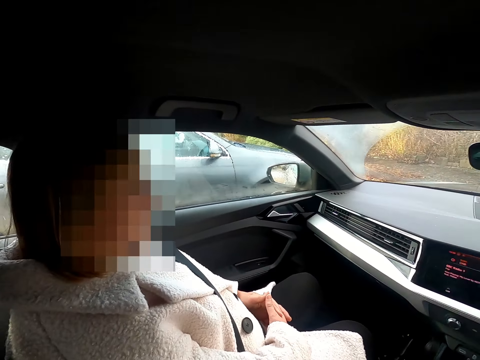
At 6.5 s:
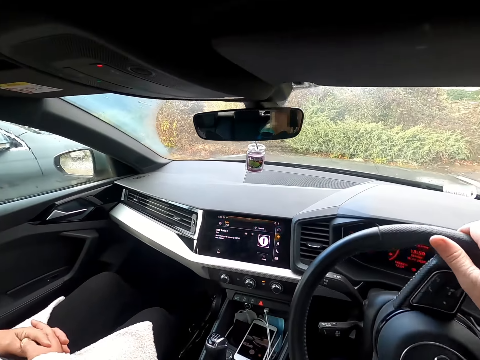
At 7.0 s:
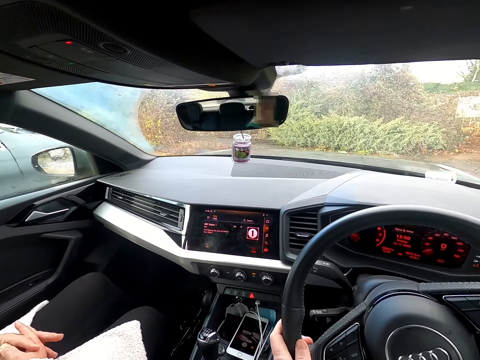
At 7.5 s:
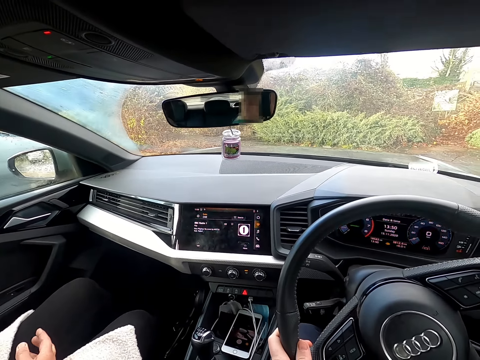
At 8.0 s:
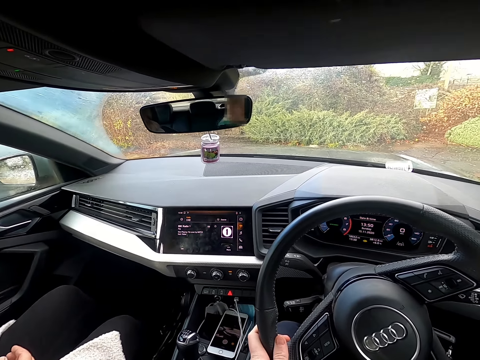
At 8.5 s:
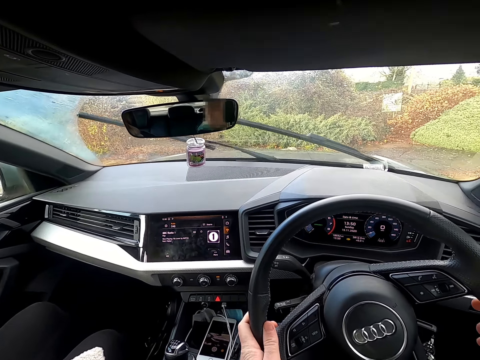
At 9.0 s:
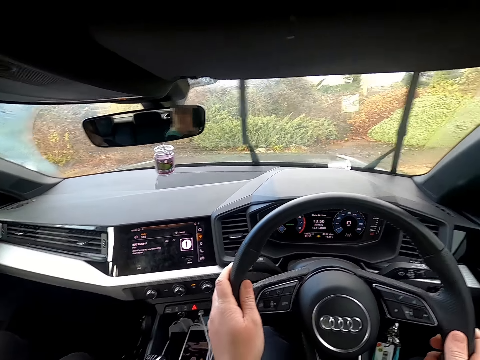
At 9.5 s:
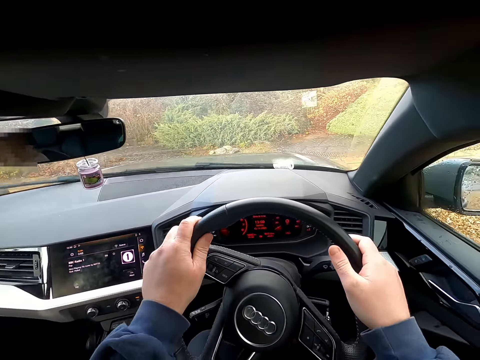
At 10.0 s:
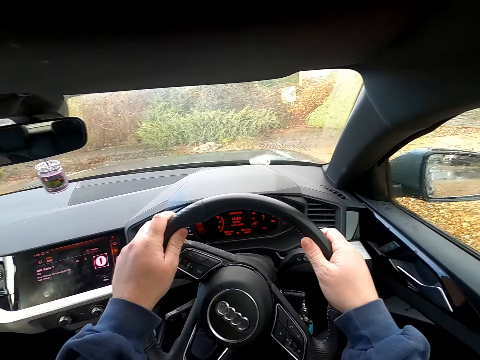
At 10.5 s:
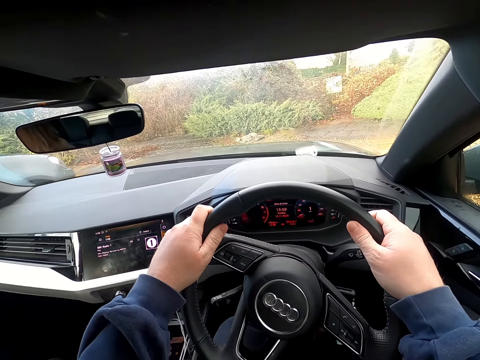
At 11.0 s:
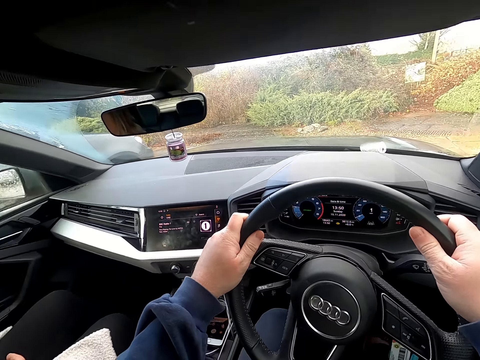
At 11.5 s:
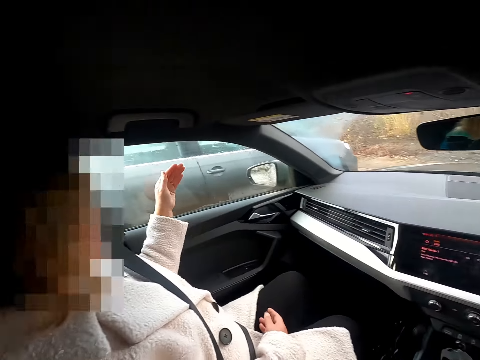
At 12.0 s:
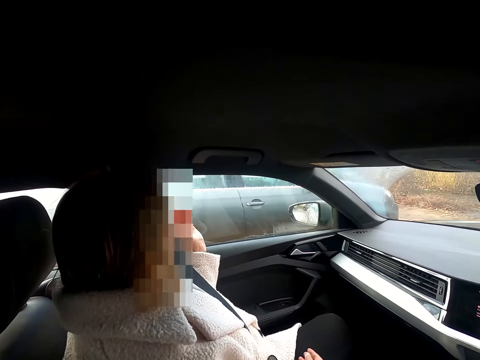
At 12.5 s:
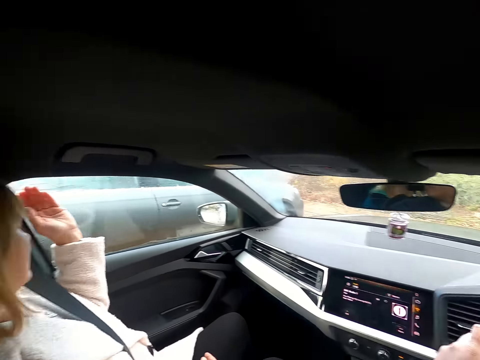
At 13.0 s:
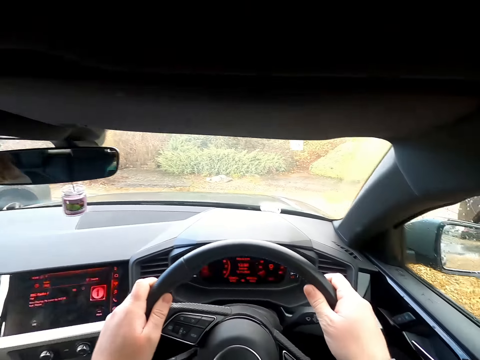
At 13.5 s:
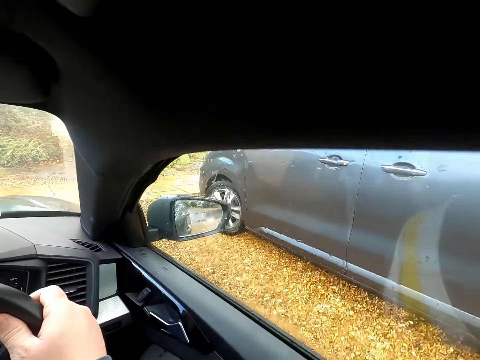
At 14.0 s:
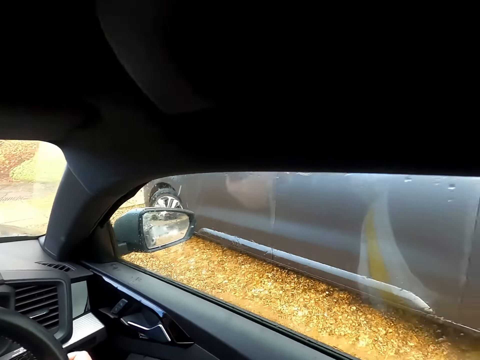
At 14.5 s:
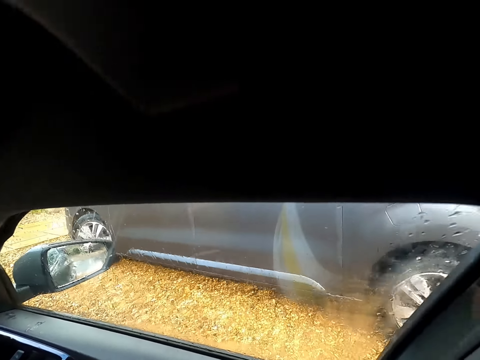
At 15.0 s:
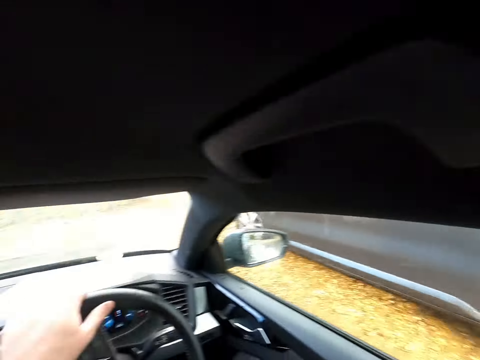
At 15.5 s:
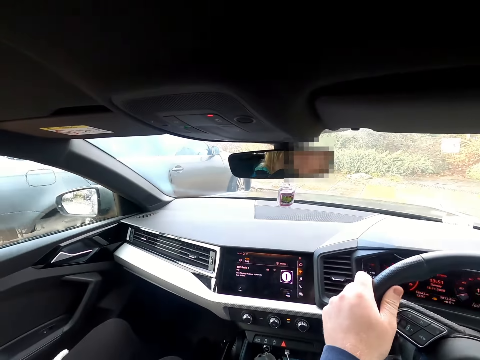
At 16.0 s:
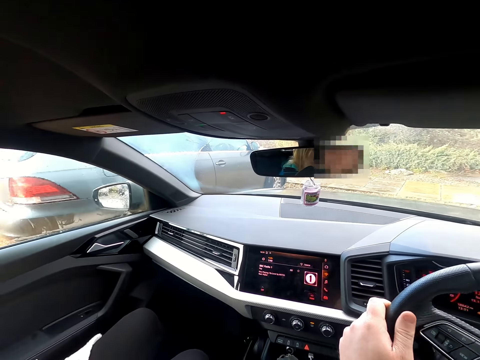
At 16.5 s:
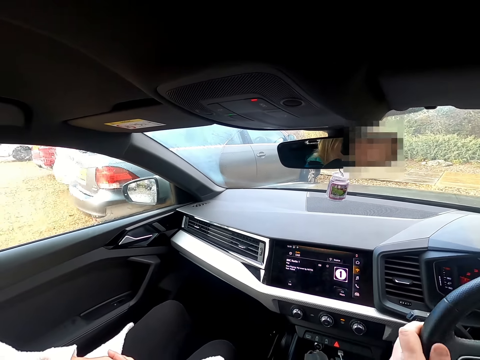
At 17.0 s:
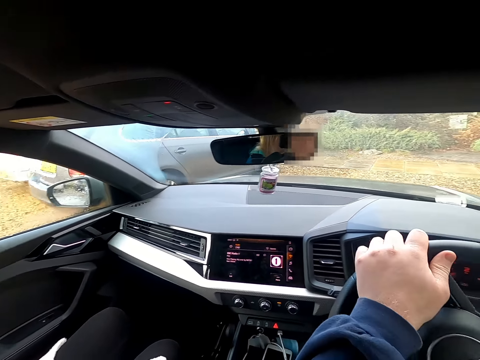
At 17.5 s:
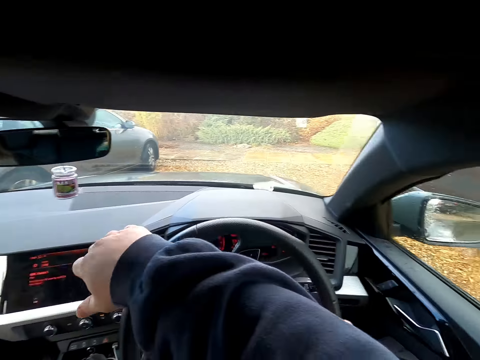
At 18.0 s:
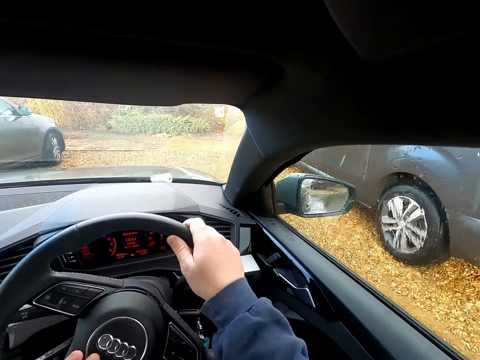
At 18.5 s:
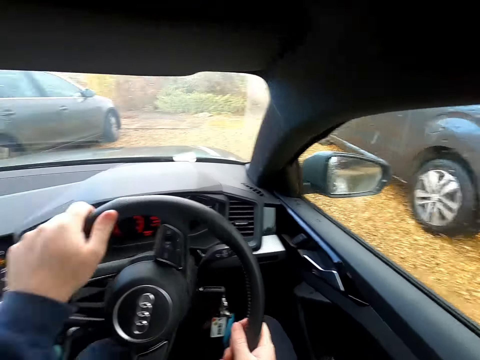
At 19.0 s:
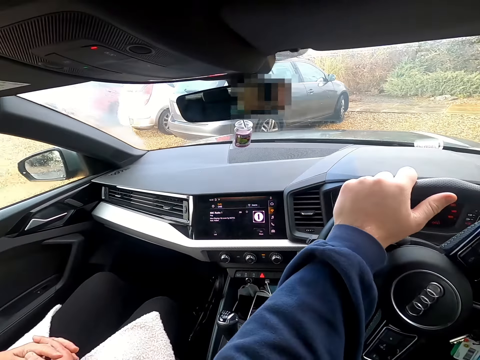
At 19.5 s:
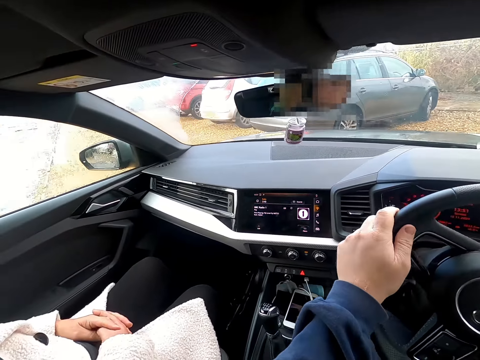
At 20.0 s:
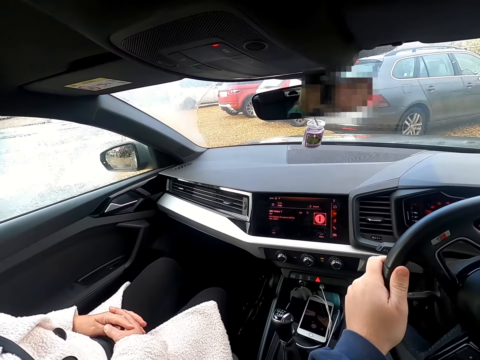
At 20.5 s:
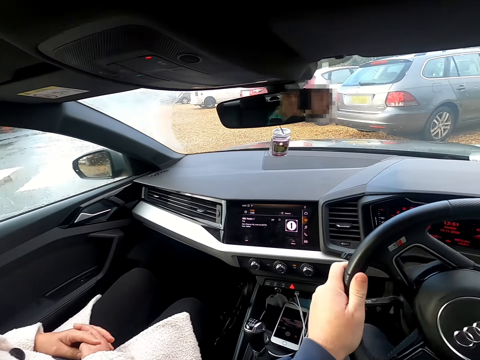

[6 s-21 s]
The camera wearer turns the car steering wheel with his right hand. He places his left hand on the car steering wheel. He reverses the car in a parking lot with both hands. The woman wipes a side window of the car with her left hand. Another woman interacts with the first woman in the car.

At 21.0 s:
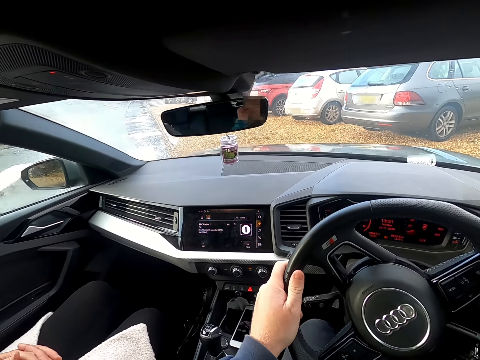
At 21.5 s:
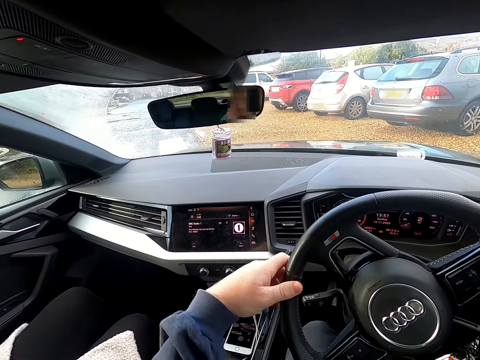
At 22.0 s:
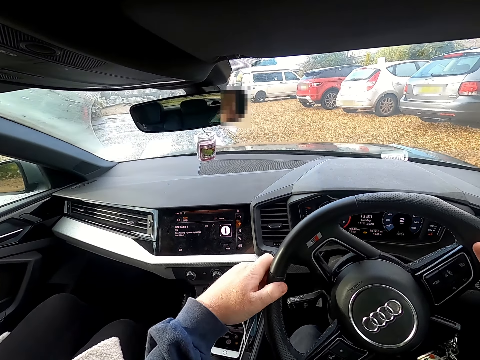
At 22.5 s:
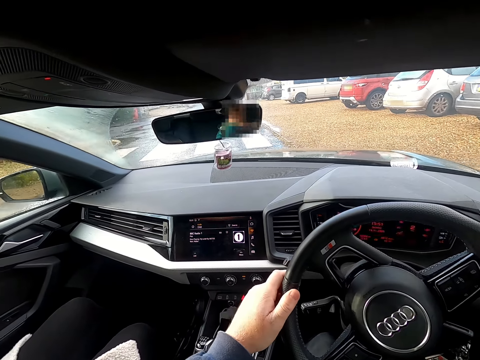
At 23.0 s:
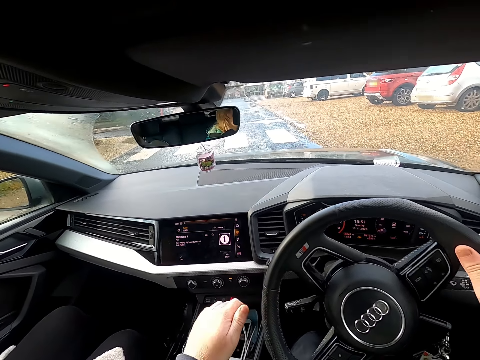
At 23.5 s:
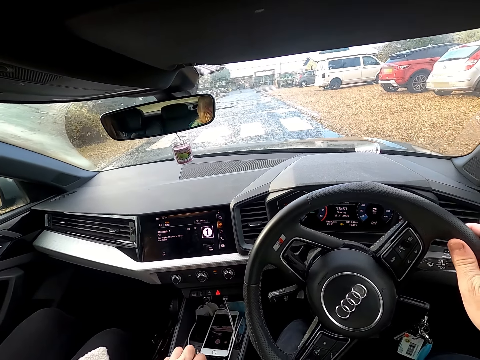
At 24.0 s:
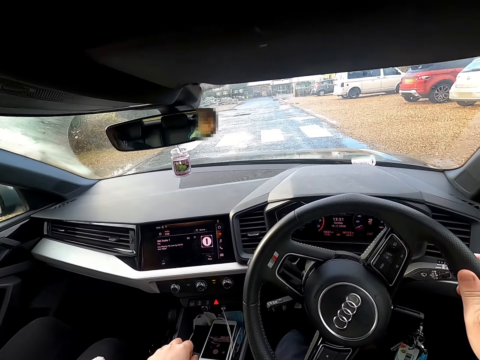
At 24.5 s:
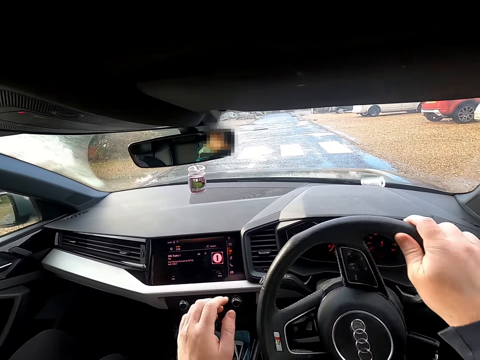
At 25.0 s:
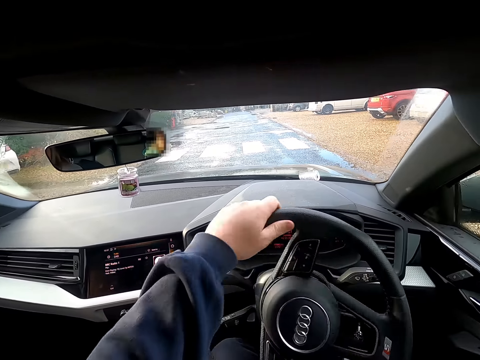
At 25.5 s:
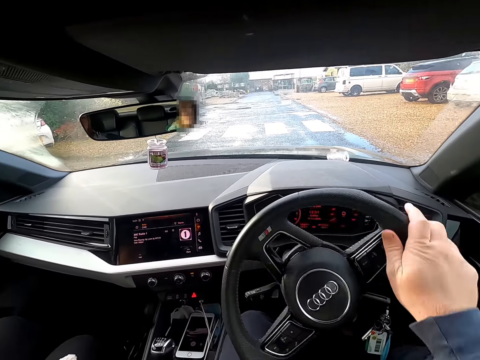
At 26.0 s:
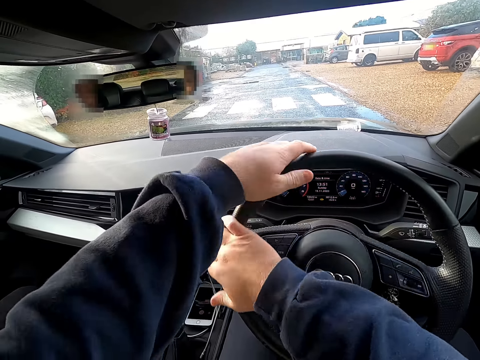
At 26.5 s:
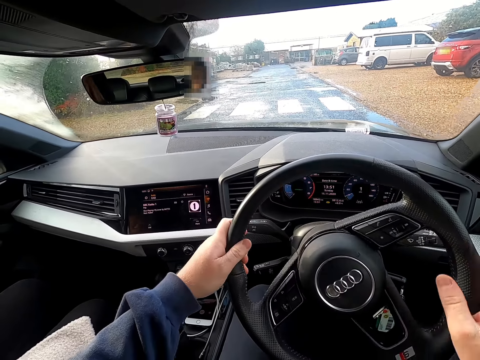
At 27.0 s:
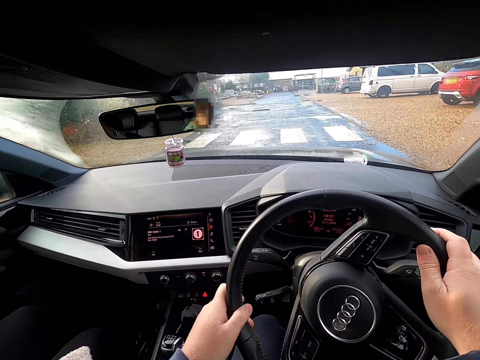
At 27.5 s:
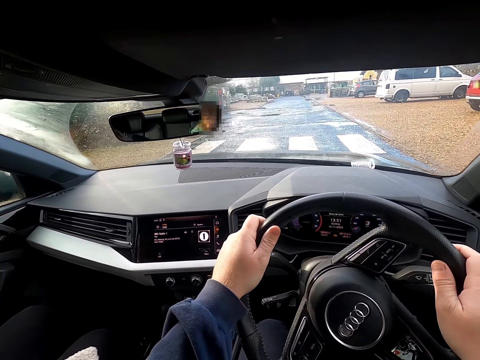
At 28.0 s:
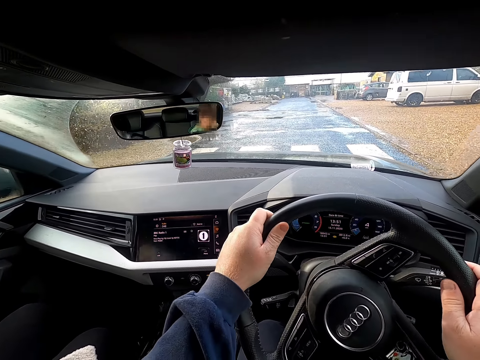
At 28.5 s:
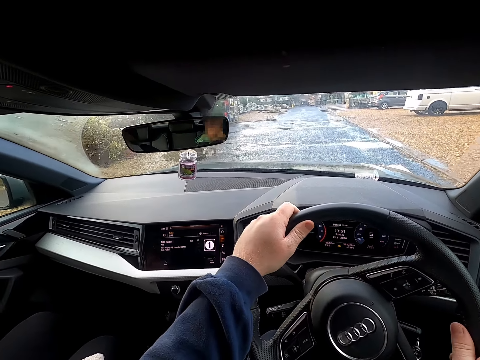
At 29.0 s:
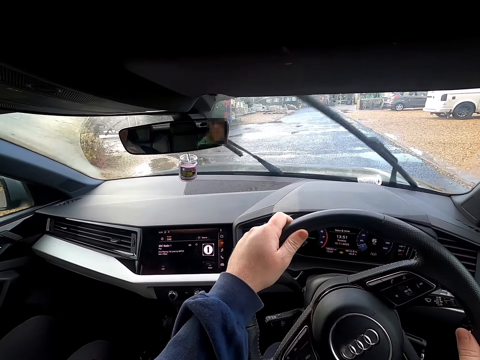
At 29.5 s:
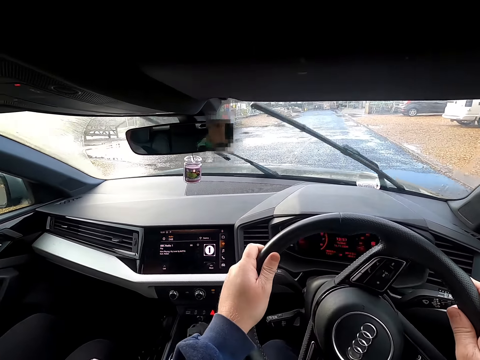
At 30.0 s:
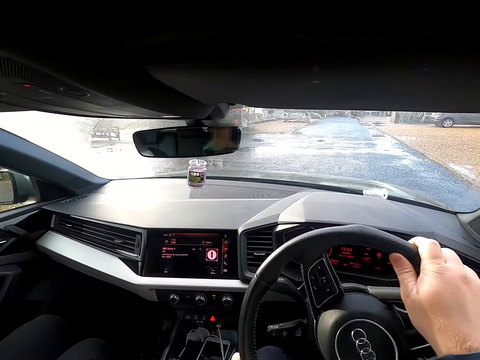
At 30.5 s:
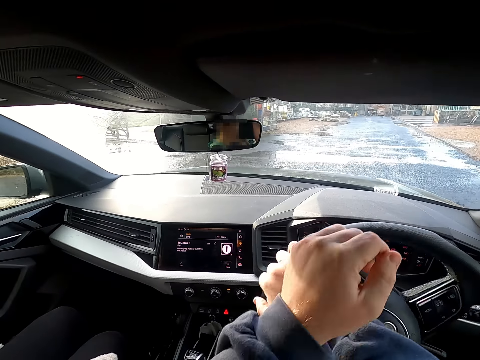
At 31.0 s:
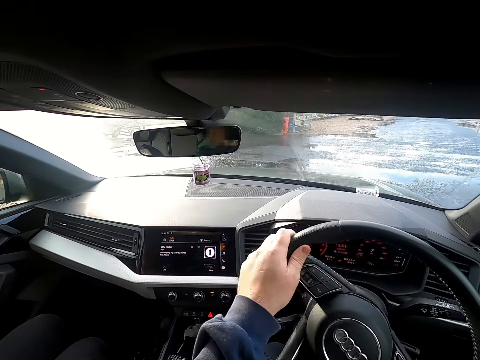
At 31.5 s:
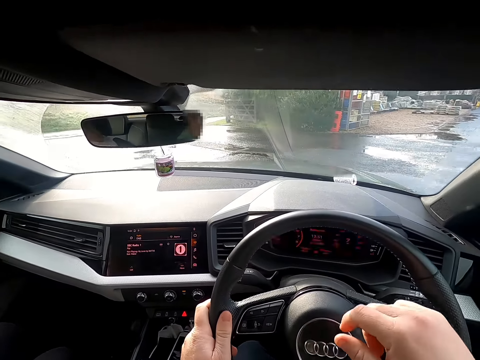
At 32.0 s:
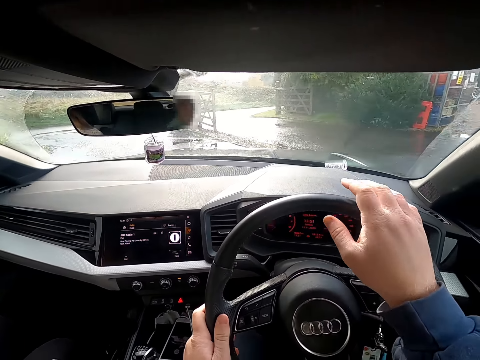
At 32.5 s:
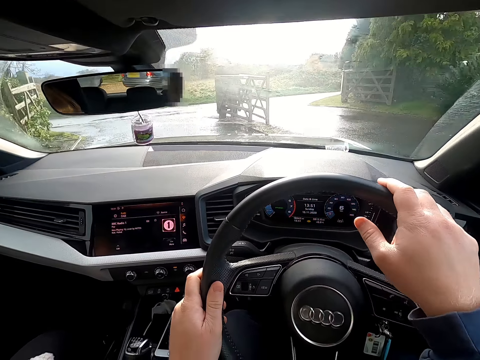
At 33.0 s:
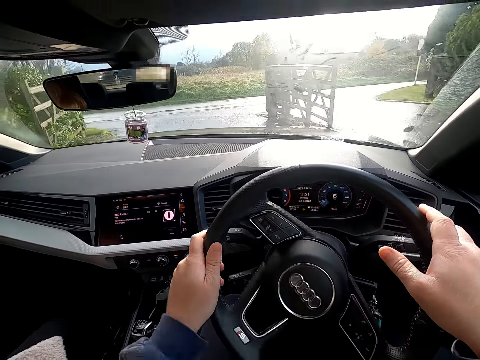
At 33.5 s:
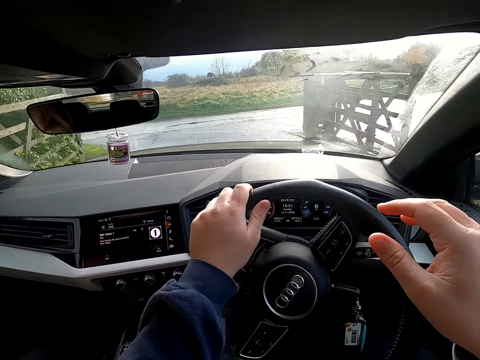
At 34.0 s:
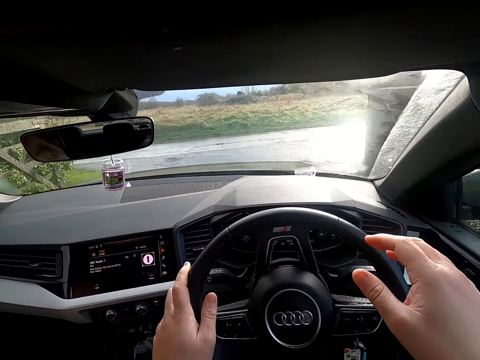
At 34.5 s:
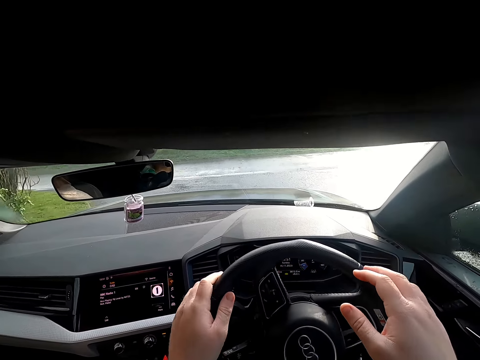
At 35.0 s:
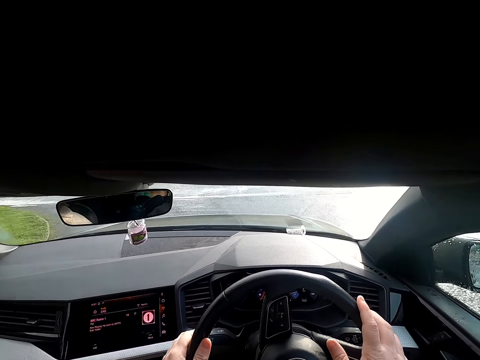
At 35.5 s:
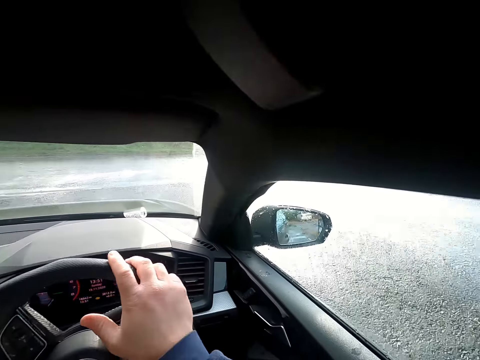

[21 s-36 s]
The camera wearer turns the gear lever of the car with his left hand. He drives the car along a road with both hands. He interacts with the woman in the car.
